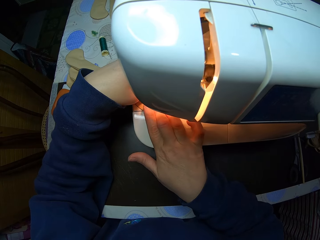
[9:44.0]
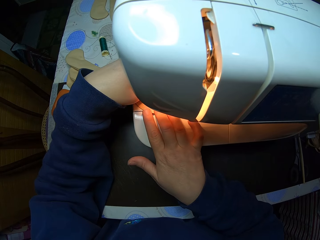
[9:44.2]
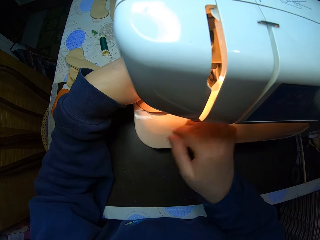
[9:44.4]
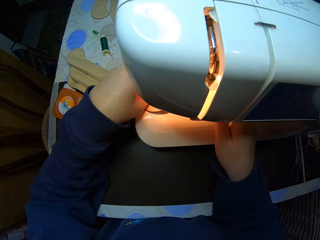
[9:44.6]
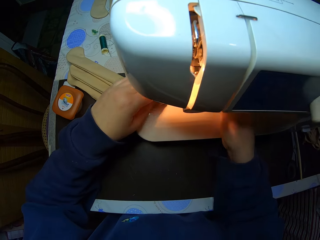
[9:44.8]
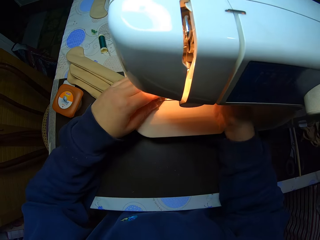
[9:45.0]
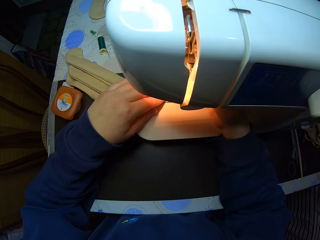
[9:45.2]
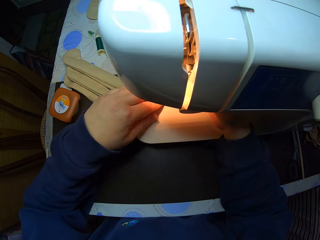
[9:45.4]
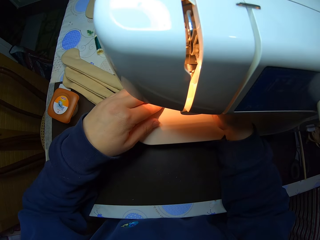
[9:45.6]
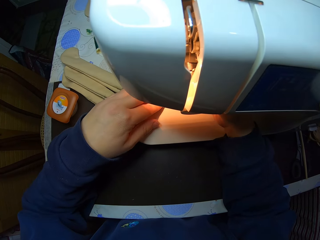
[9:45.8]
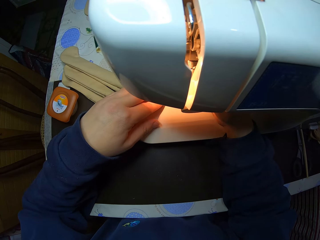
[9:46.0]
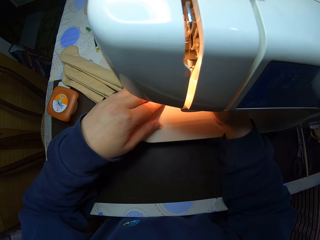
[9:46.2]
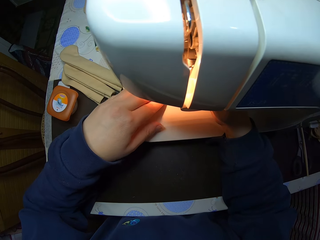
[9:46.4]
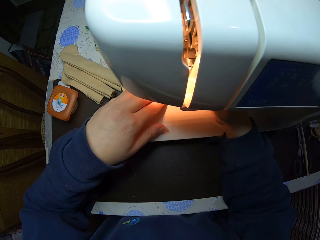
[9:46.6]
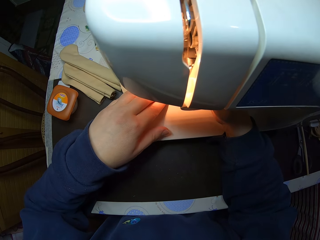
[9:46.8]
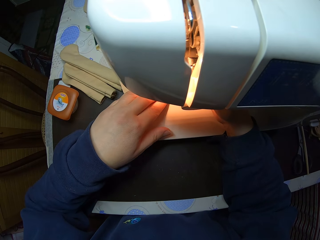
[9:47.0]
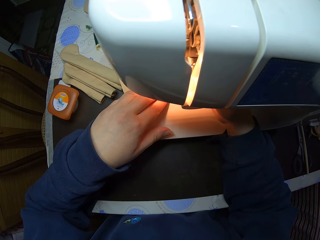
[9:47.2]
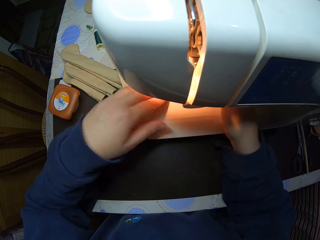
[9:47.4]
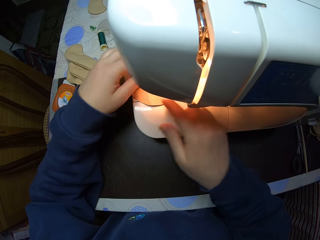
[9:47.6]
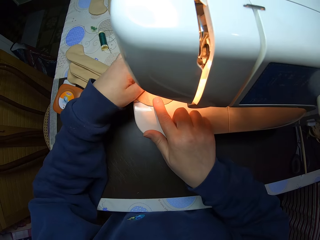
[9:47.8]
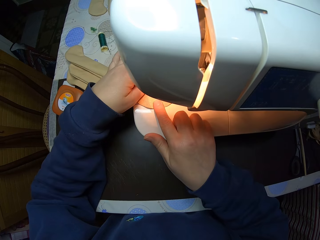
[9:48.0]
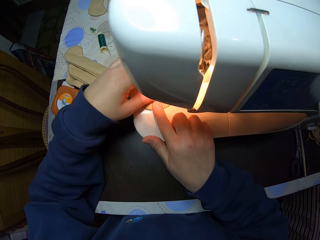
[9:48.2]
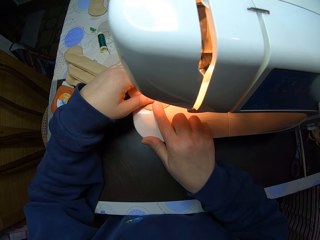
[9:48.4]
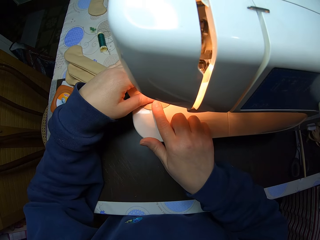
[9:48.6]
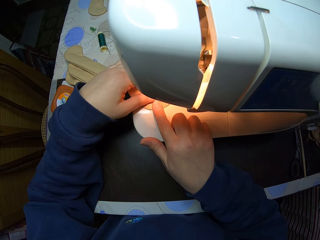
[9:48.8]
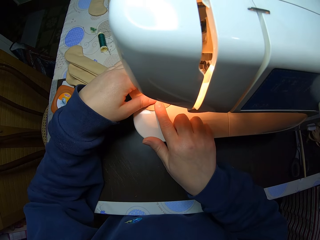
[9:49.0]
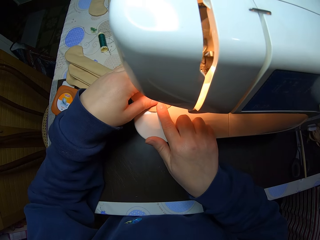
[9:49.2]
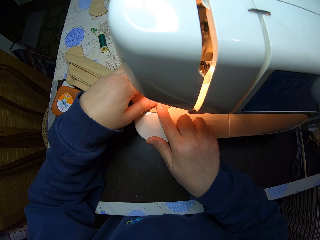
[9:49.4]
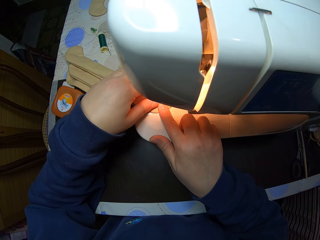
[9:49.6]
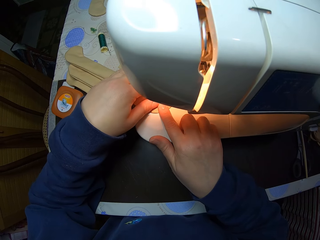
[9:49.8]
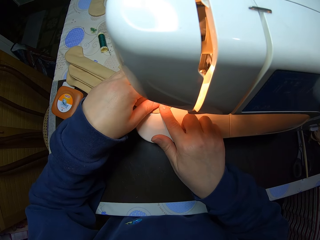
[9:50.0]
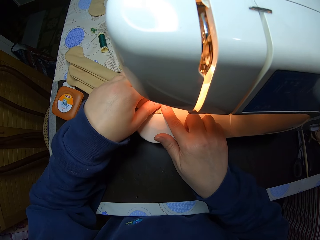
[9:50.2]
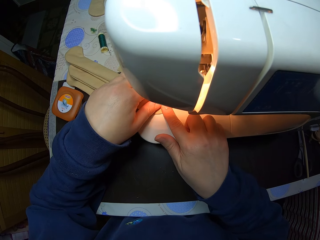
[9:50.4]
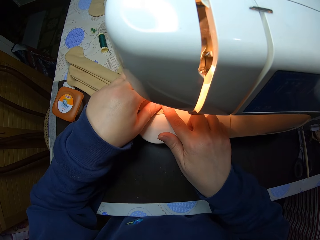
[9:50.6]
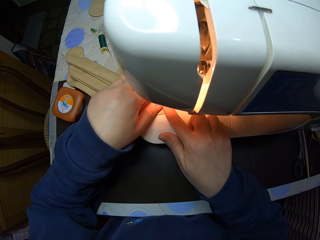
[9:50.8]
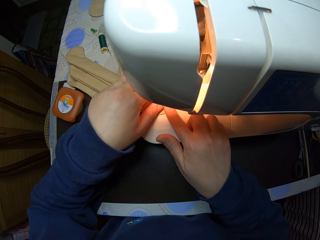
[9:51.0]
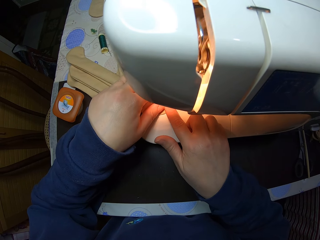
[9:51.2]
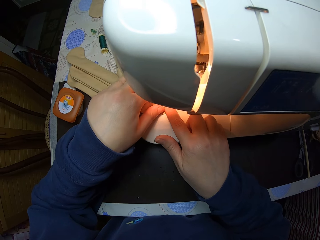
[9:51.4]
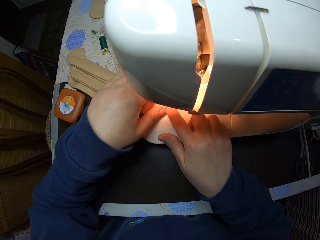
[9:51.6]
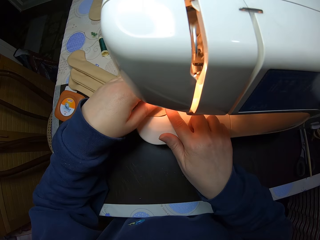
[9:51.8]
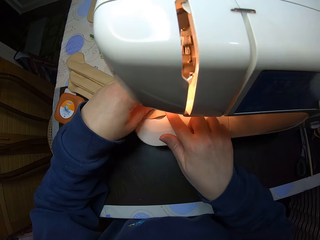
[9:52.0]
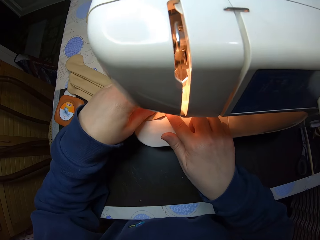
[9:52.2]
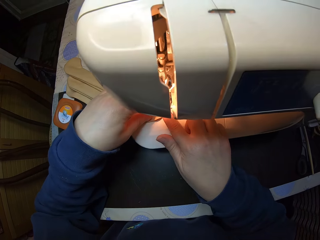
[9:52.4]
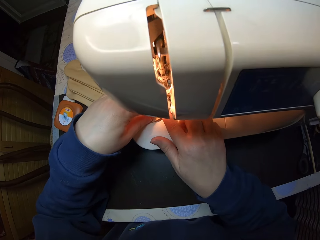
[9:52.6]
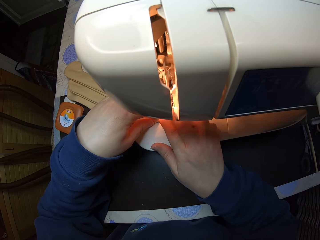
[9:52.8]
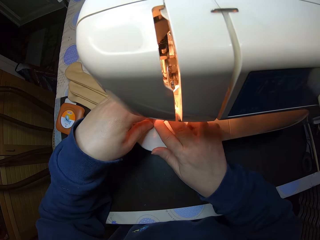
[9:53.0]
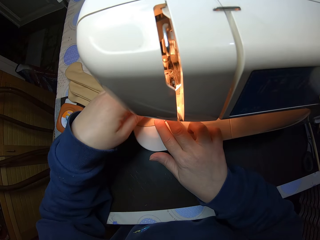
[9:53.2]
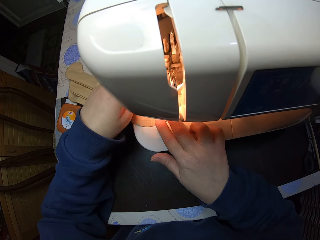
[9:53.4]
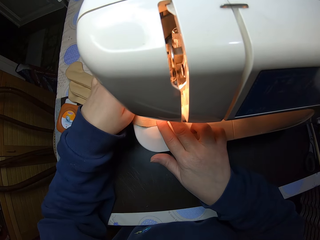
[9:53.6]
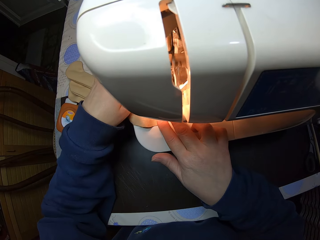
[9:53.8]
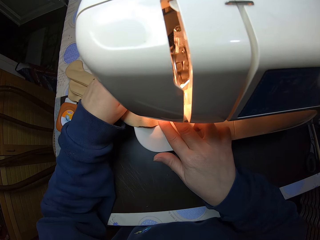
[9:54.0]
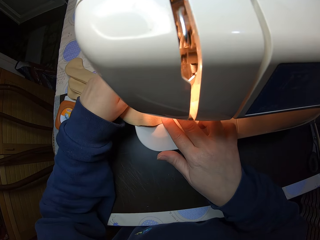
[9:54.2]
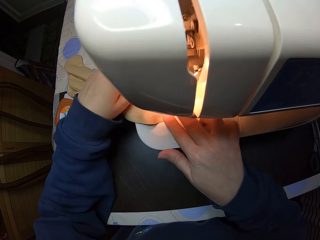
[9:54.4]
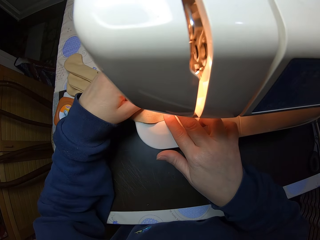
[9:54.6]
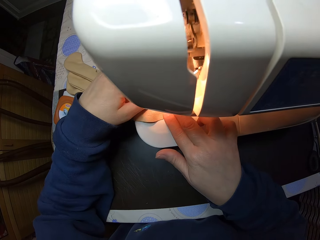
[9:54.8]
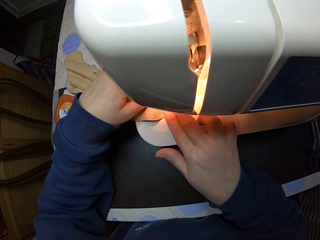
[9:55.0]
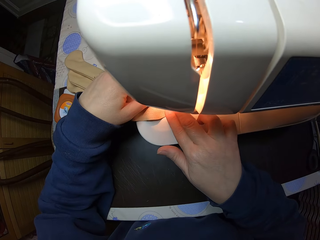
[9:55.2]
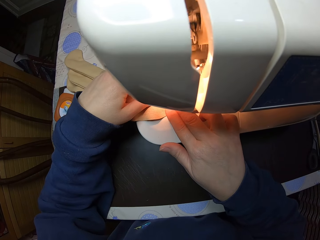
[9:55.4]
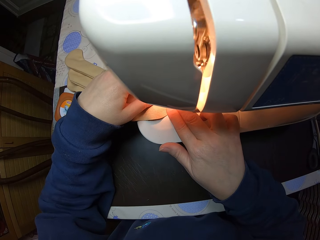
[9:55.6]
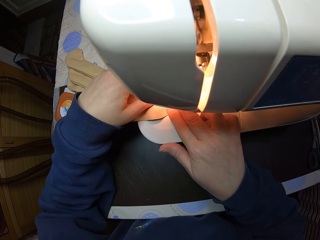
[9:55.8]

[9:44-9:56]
The camera wearer moves the hand. They sew the piece of cloth.

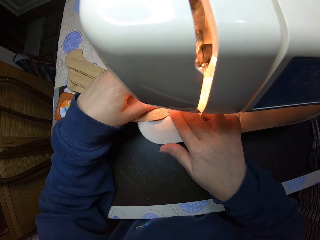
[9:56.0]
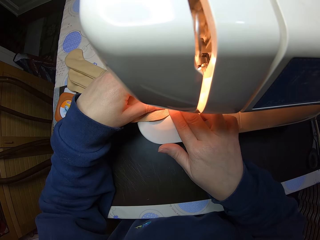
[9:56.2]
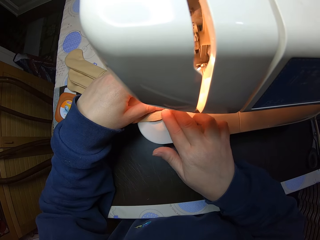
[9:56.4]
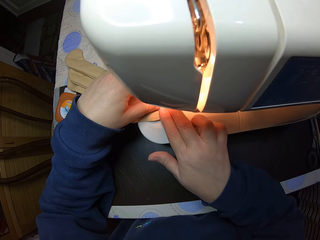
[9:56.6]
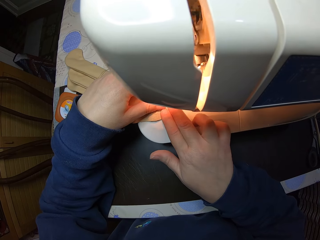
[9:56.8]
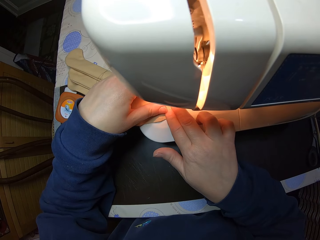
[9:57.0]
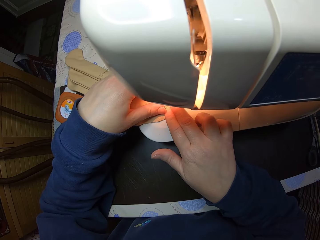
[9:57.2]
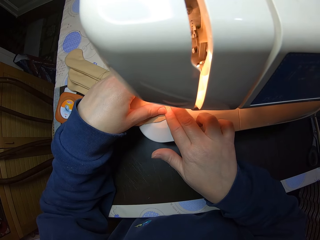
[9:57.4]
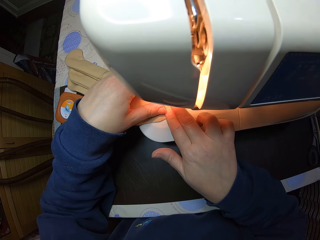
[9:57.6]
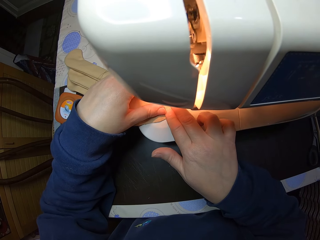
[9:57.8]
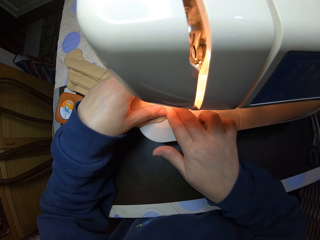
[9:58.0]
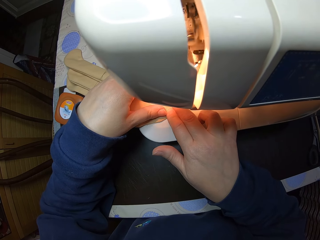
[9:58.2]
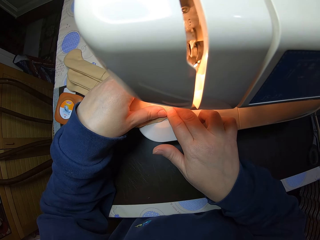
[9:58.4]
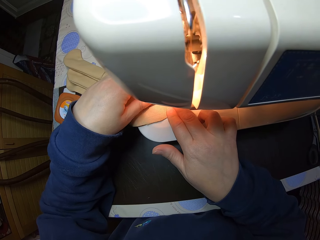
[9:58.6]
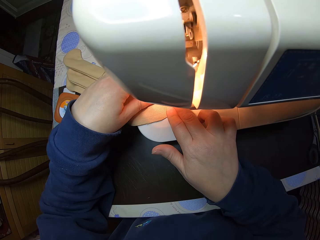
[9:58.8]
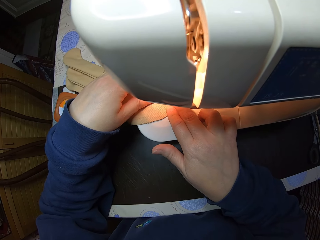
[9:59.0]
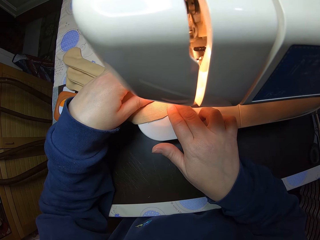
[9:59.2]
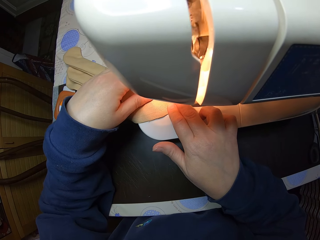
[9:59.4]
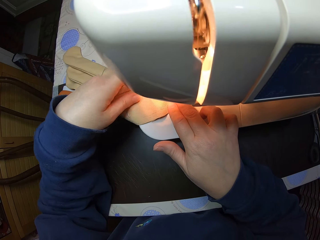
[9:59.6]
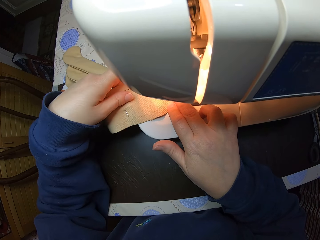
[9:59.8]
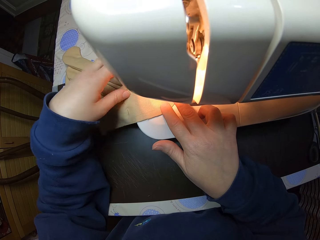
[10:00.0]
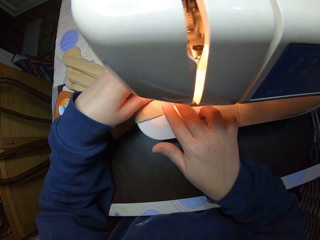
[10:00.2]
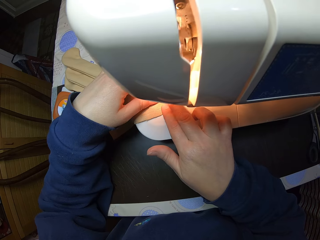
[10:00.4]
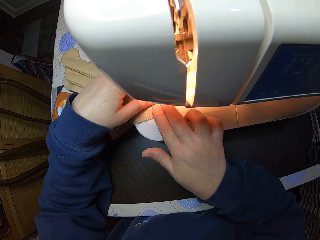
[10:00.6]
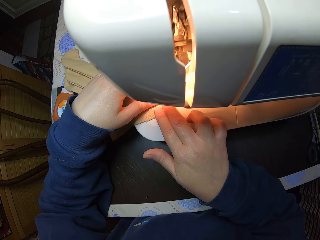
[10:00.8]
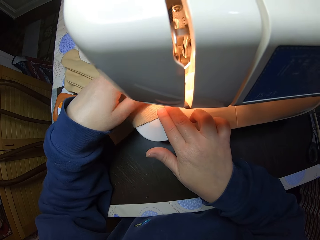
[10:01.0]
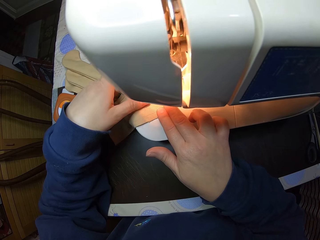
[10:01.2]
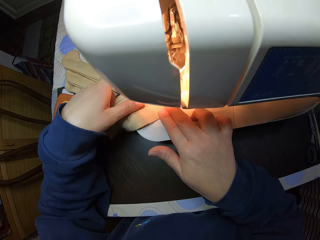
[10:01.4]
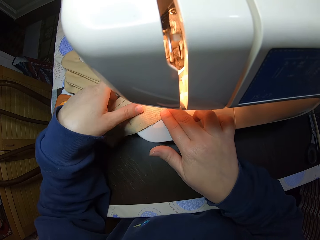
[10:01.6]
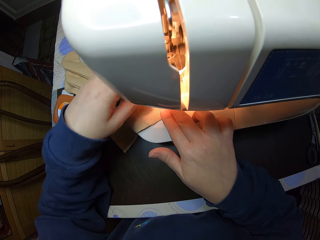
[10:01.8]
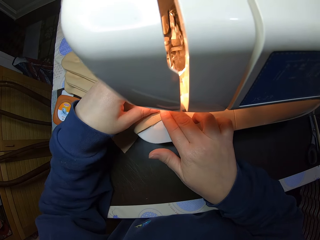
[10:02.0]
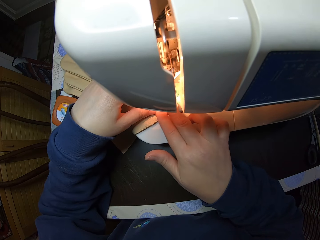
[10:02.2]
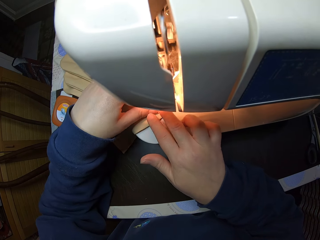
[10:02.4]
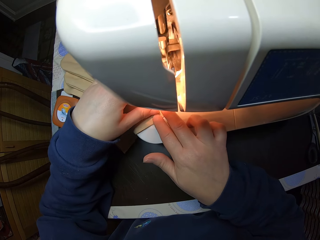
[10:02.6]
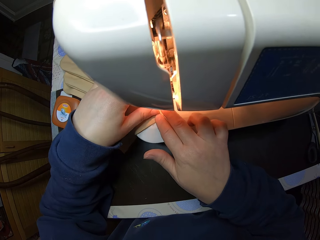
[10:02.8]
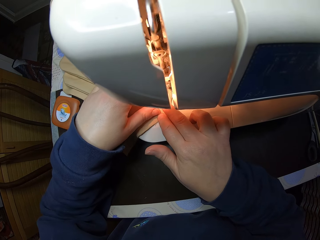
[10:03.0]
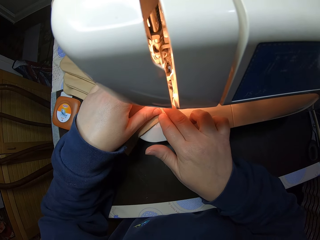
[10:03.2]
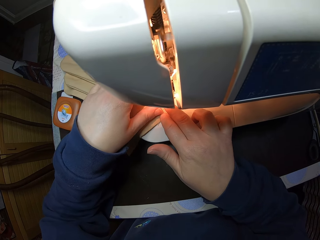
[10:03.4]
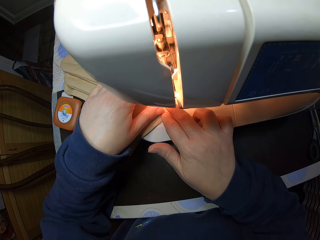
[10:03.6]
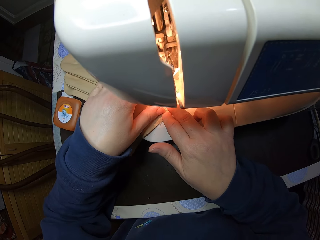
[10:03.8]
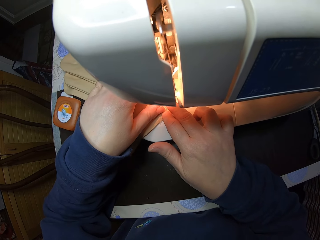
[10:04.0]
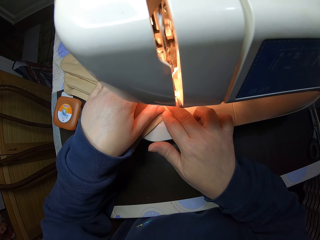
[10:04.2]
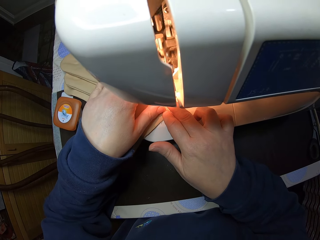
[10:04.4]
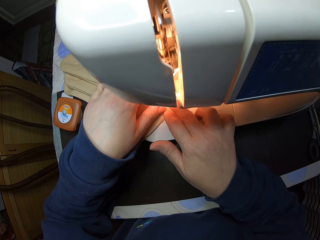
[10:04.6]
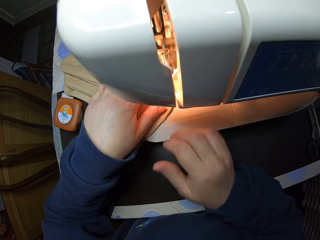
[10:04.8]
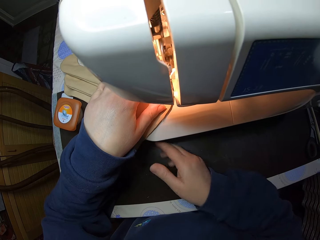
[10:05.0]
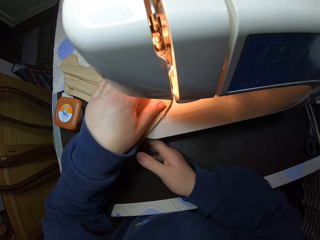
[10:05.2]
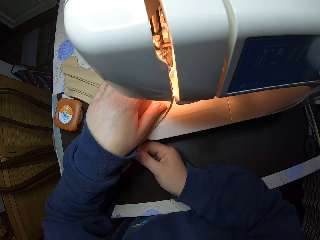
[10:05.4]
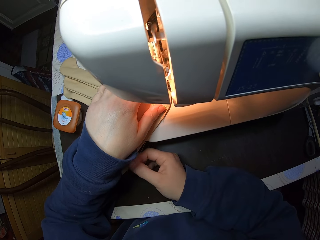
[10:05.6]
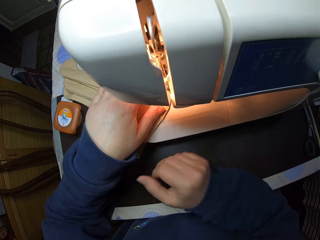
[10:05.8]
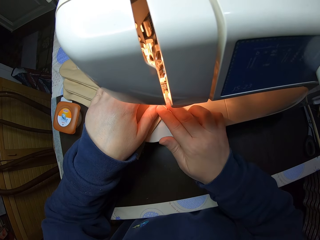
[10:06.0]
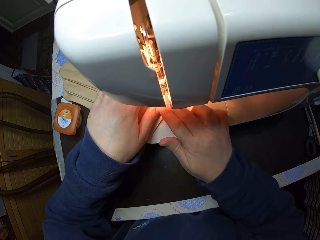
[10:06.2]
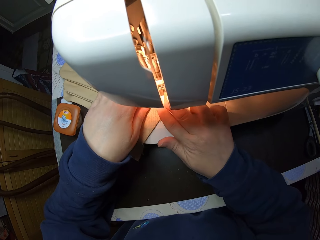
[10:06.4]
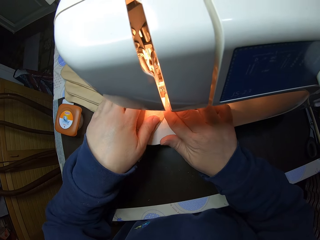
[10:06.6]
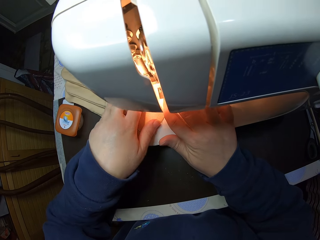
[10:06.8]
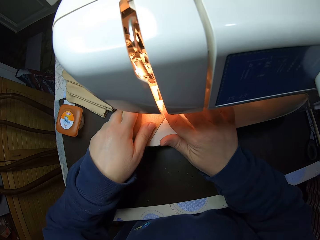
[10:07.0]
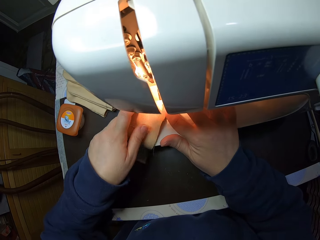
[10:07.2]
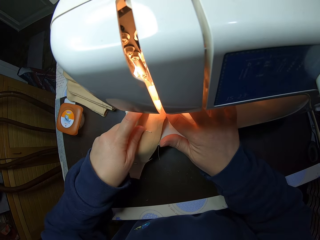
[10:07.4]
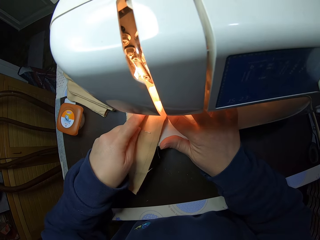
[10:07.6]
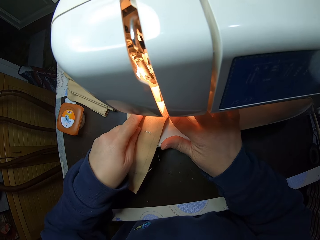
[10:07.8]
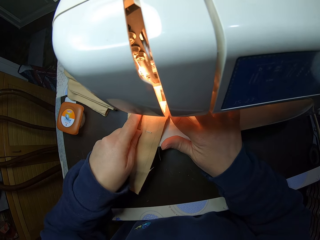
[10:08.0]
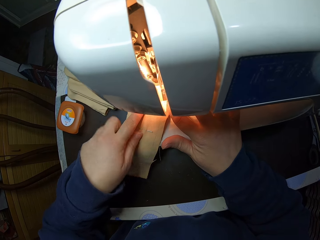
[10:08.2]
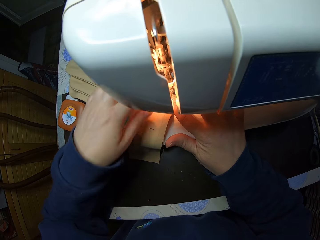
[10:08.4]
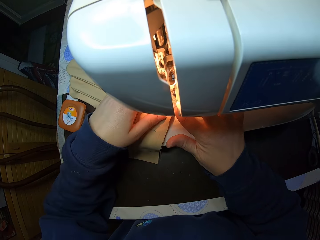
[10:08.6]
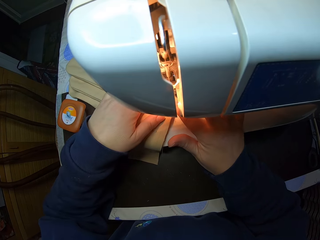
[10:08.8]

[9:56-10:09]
The camera wearer moves the hand. They move the piece of cloth. They move the hand.
